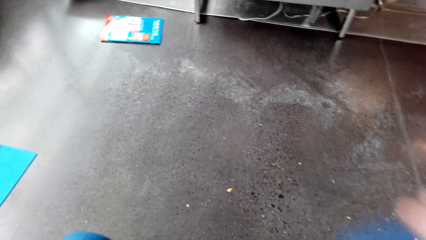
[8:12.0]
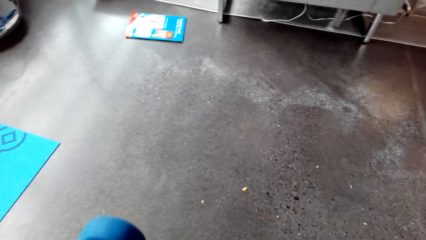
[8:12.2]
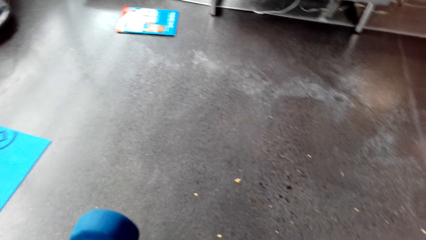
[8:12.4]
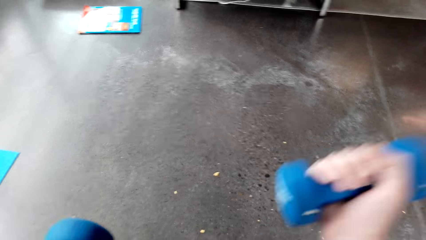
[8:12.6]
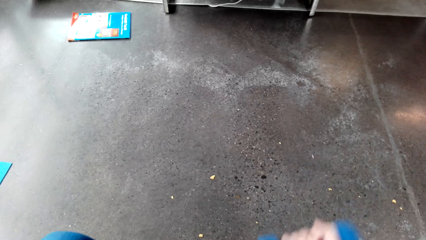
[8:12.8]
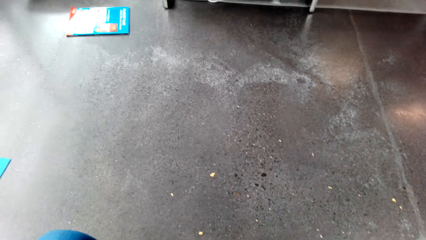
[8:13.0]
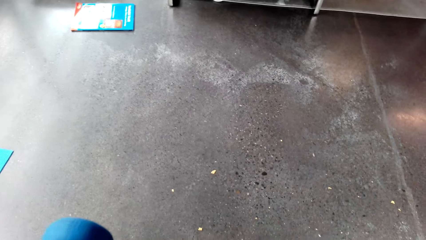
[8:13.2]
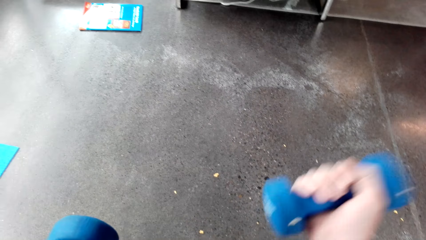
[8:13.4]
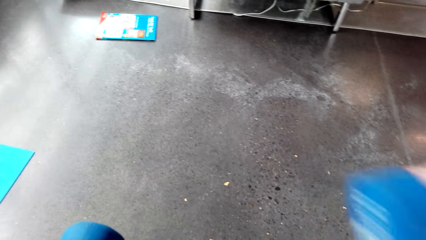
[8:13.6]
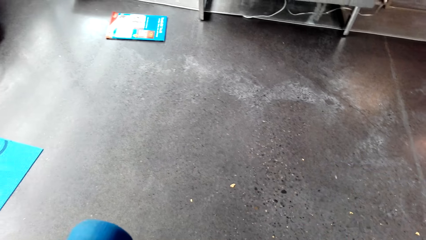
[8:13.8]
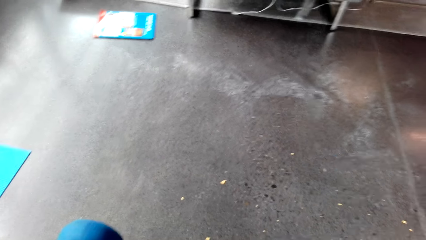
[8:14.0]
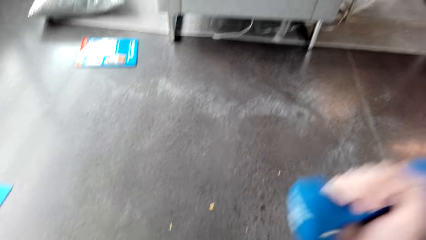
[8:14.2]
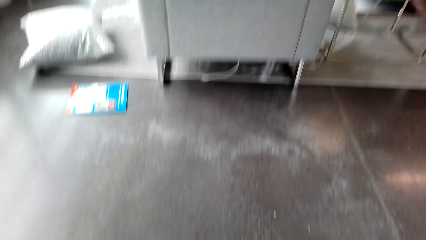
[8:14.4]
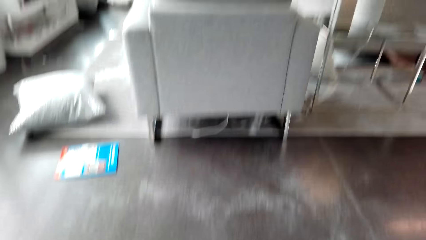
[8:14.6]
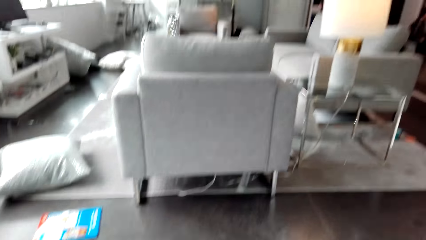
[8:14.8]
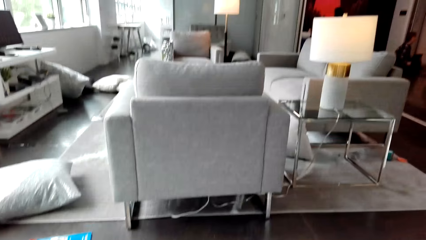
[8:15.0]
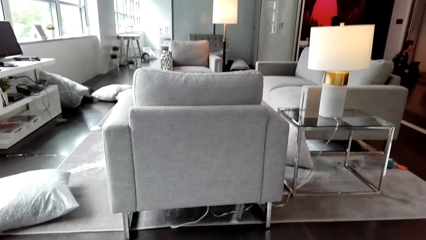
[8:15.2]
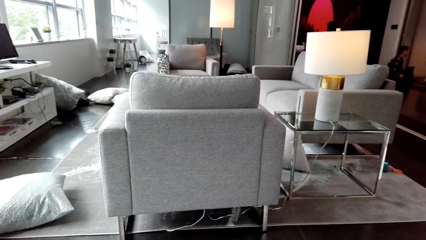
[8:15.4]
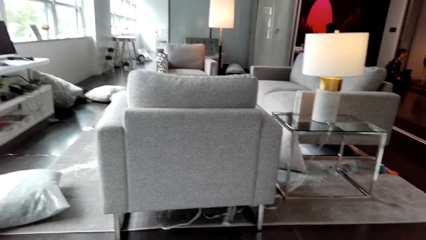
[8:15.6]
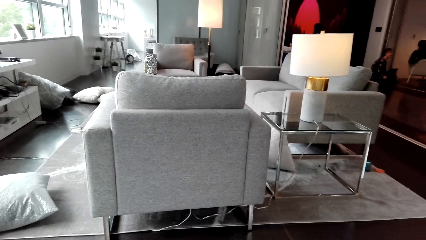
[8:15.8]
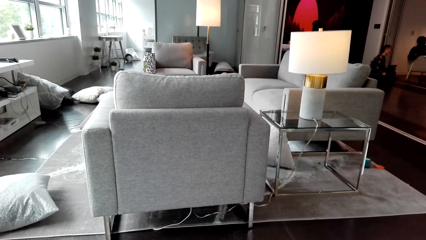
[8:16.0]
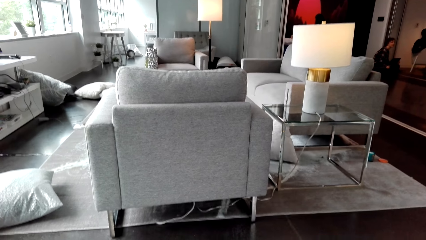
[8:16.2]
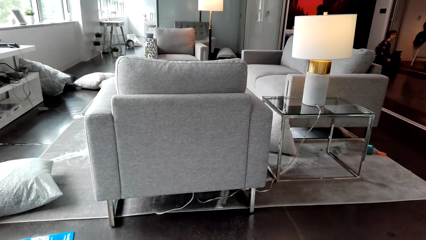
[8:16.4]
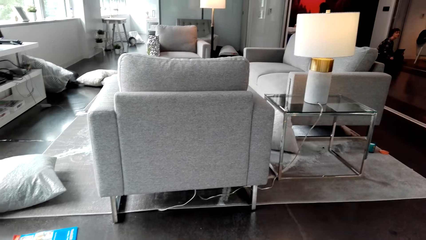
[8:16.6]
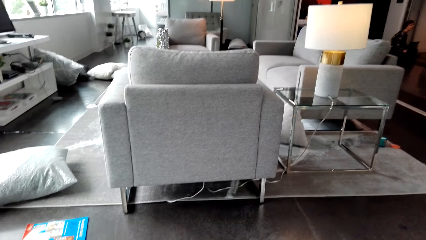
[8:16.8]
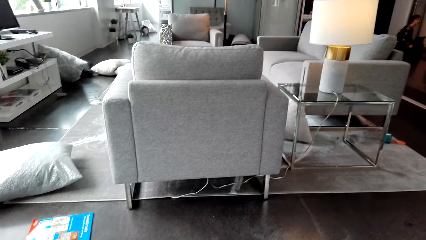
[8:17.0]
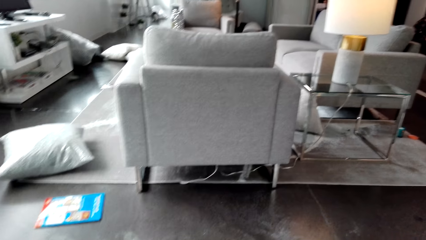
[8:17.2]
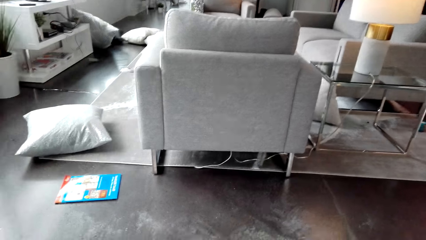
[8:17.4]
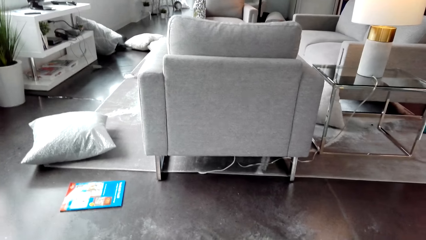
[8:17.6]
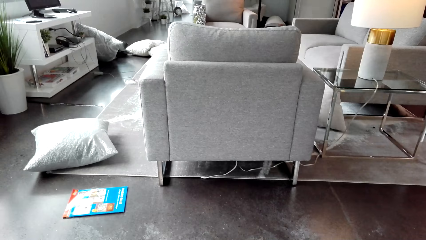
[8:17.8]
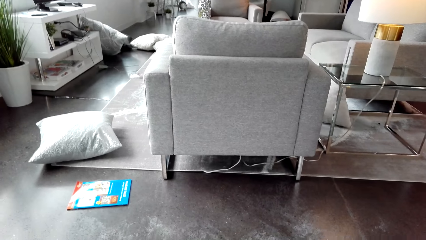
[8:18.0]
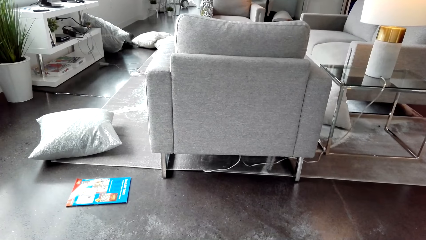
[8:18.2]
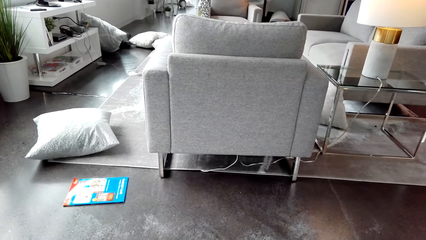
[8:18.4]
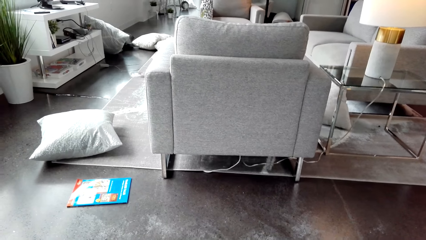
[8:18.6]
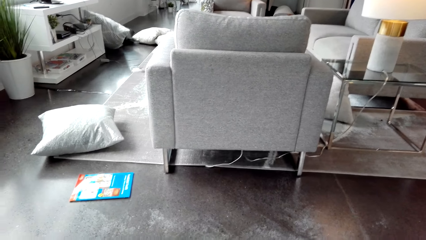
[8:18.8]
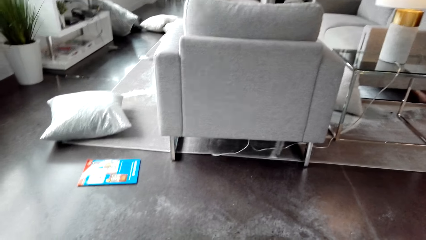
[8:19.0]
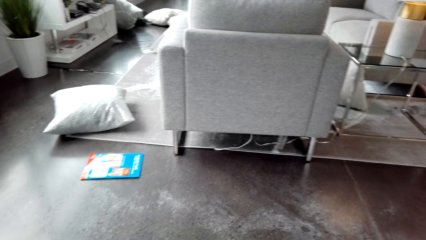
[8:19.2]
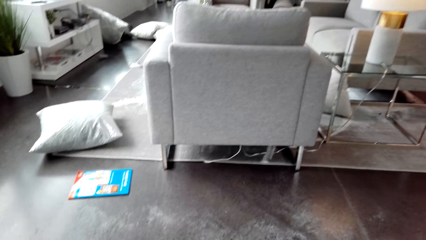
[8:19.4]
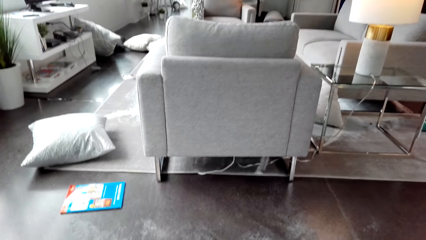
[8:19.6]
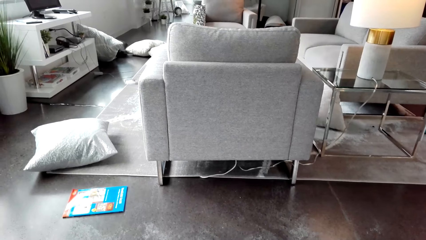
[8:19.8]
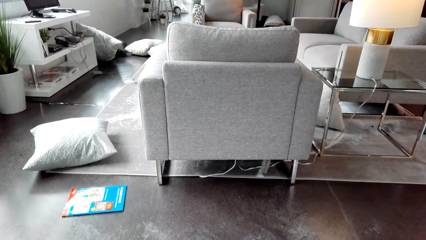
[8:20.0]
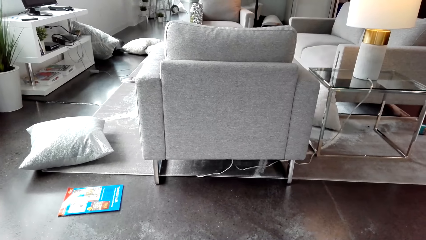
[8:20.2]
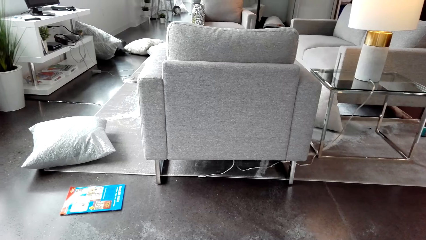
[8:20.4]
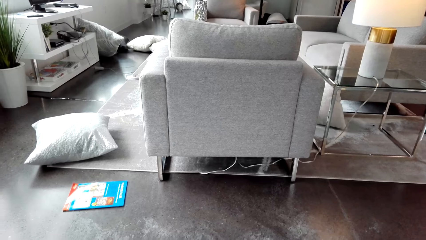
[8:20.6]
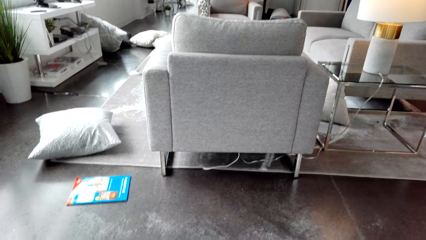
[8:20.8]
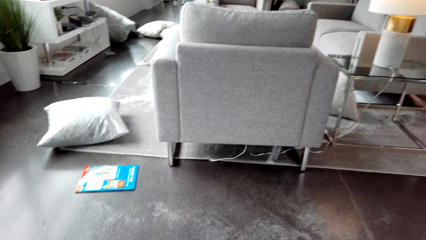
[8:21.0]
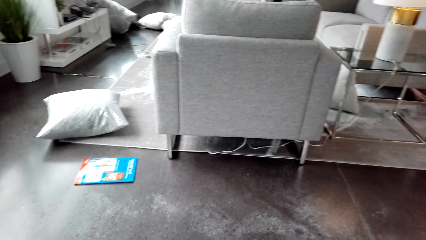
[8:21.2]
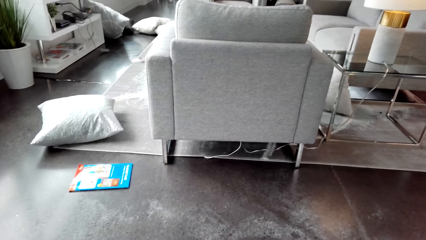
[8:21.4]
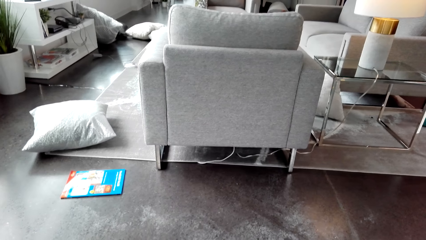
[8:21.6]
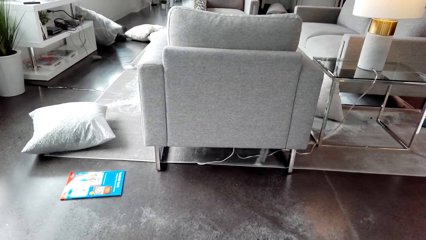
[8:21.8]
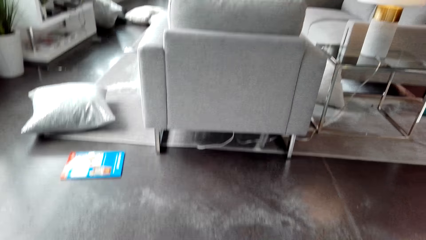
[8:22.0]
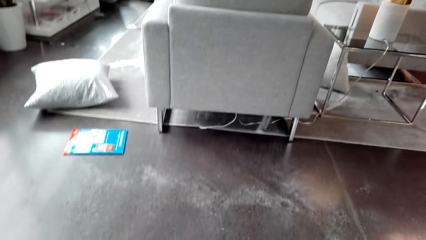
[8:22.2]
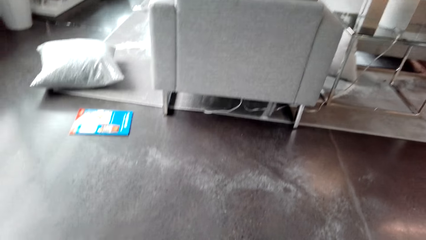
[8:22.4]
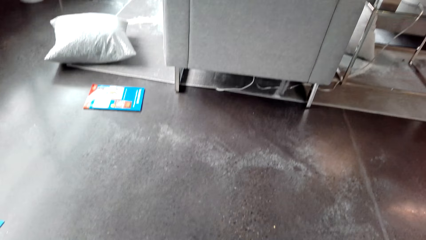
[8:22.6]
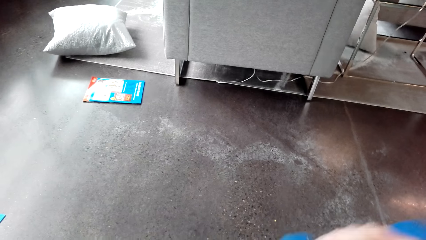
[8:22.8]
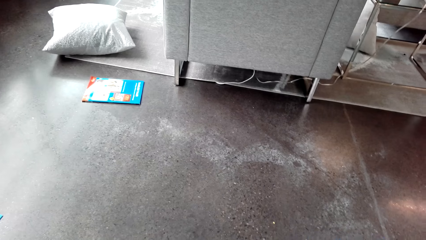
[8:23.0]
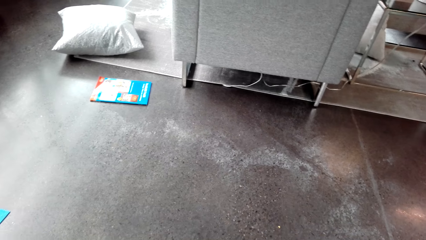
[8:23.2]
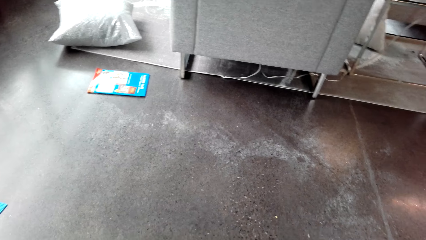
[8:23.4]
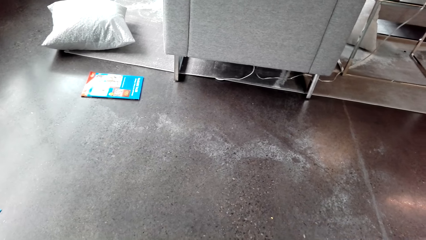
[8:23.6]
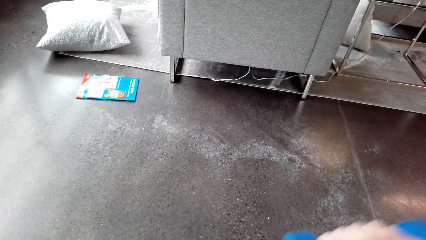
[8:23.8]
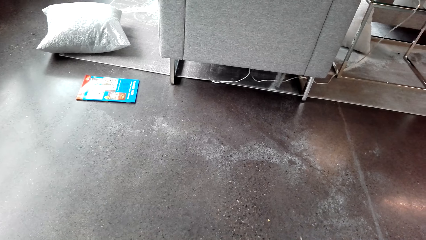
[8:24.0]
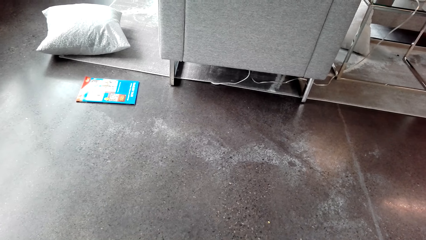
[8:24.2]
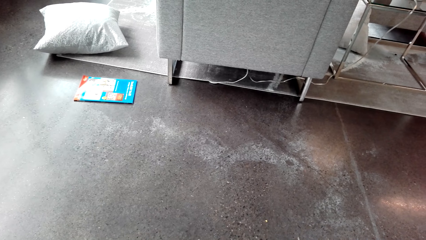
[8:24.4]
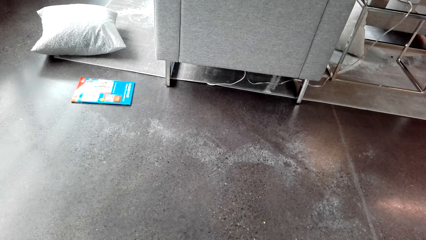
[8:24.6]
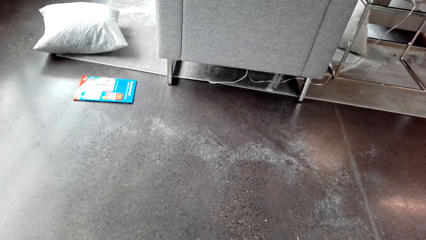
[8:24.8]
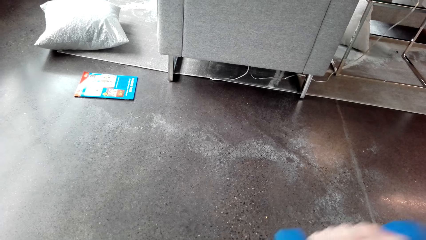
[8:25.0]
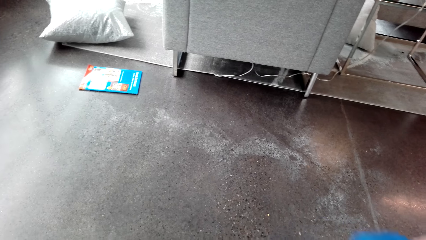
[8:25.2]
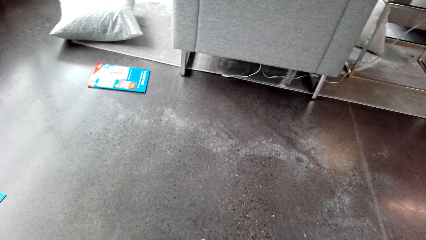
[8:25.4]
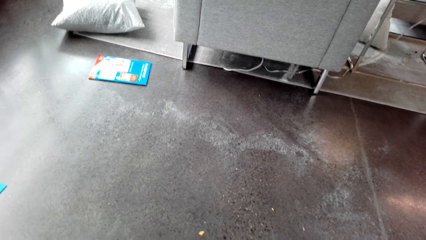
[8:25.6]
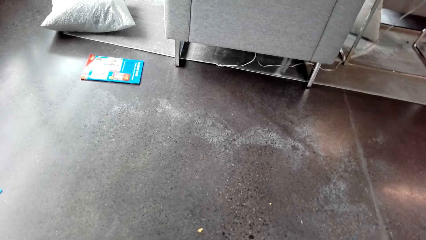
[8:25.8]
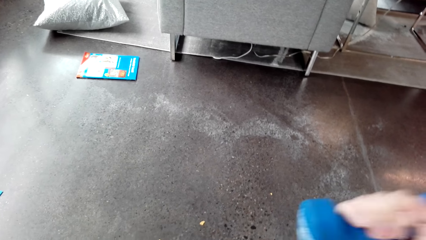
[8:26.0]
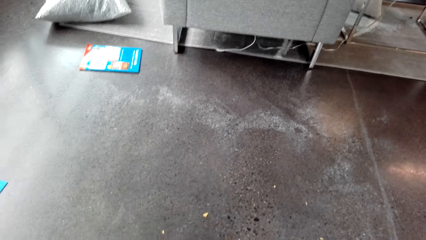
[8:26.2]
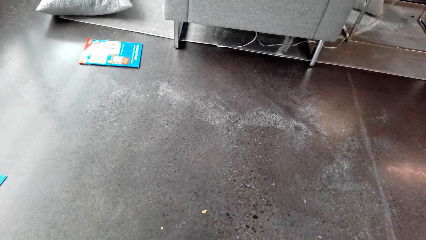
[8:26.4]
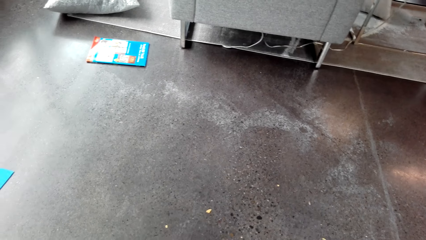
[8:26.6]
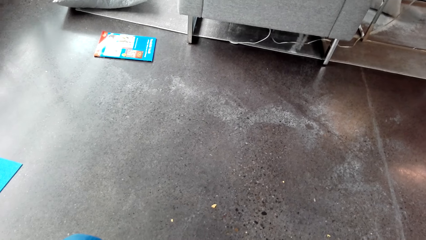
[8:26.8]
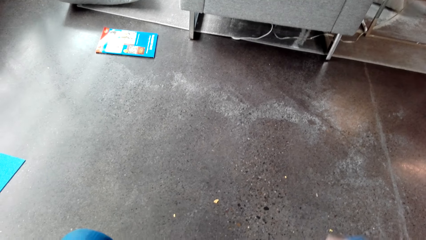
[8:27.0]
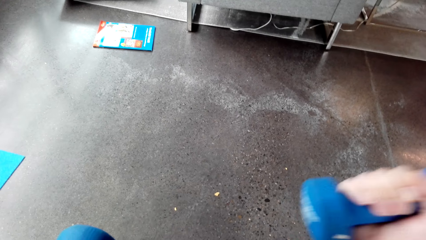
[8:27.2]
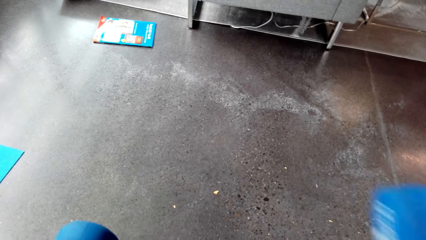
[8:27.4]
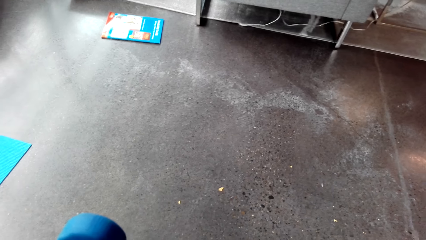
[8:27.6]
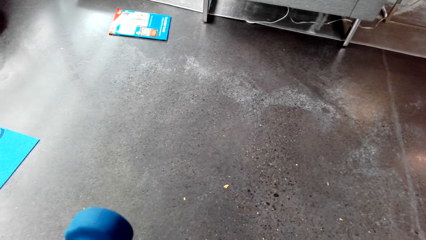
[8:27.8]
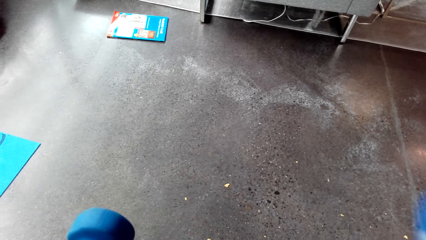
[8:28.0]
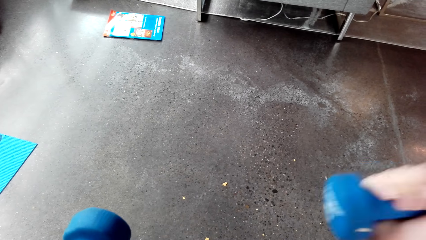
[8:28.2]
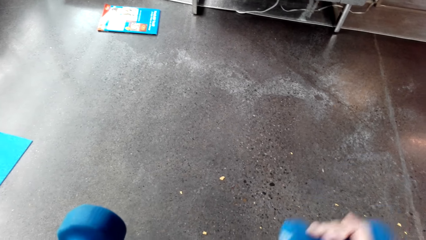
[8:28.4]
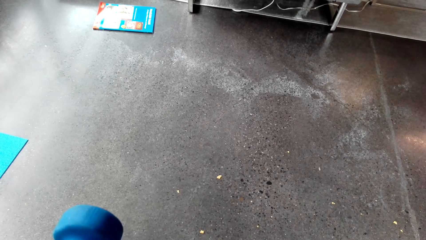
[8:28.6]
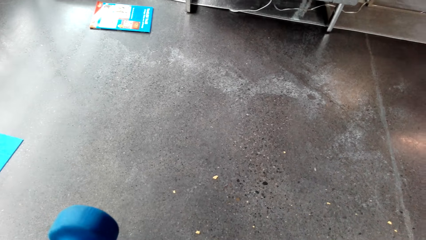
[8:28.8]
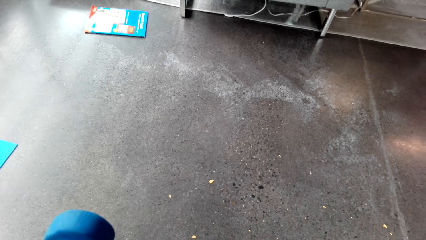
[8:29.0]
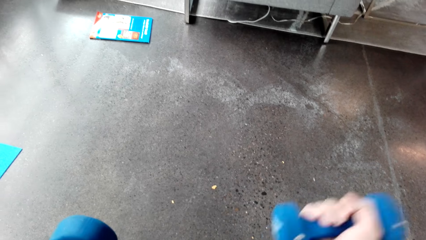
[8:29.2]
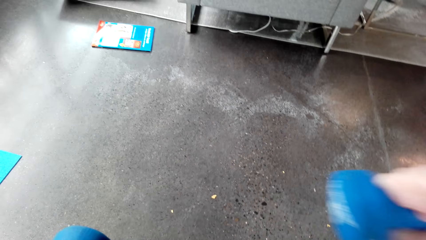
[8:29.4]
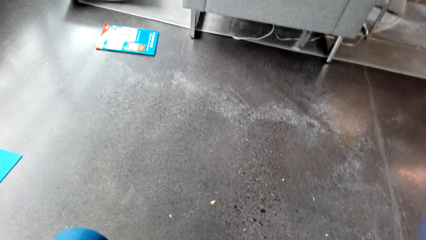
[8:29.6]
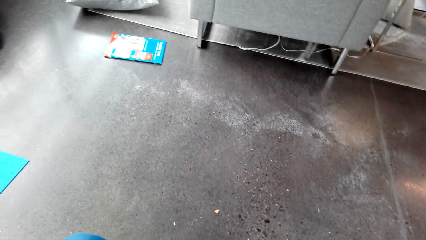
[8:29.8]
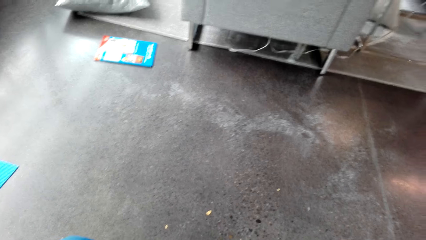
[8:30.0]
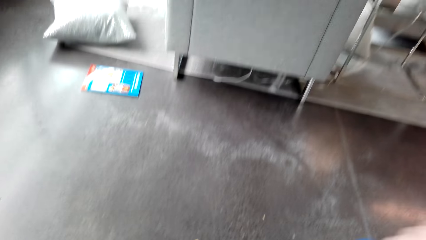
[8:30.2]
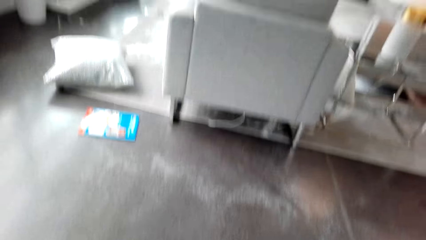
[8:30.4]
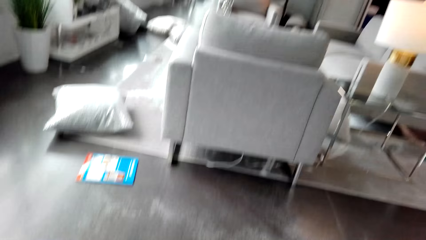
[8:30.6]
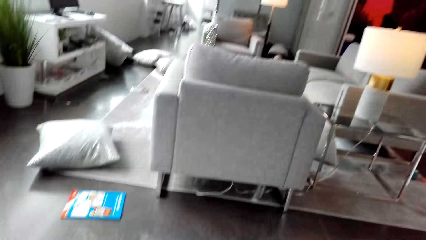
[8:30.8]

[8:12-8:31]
The camera wearer lifts dumbbells. They exercise with the dumbbells. They exercise with the dumbbells again.
